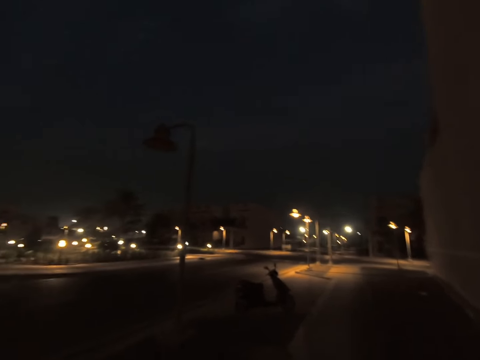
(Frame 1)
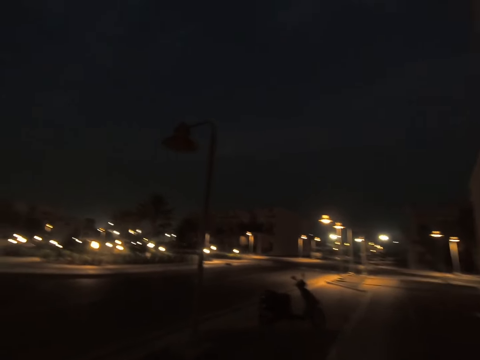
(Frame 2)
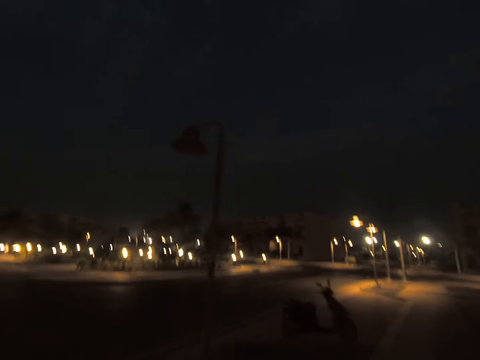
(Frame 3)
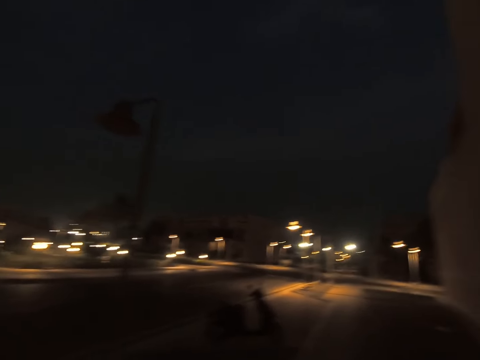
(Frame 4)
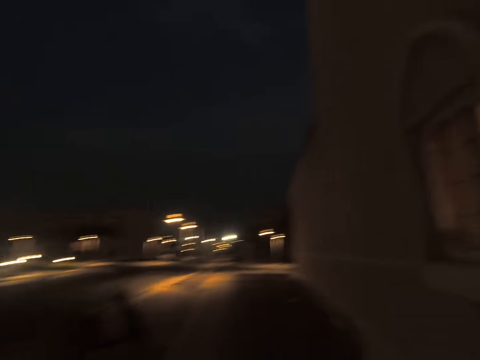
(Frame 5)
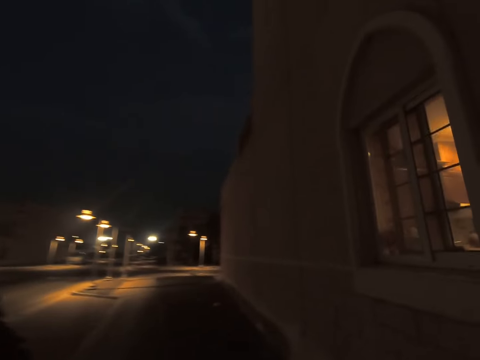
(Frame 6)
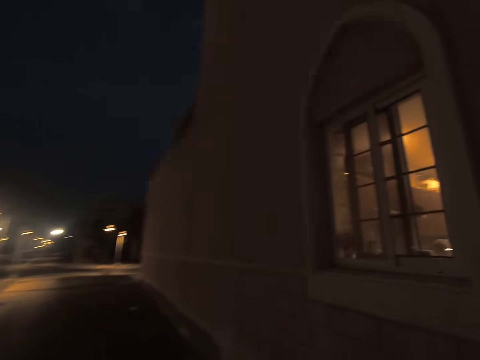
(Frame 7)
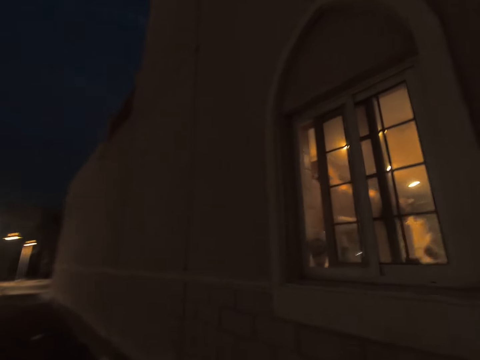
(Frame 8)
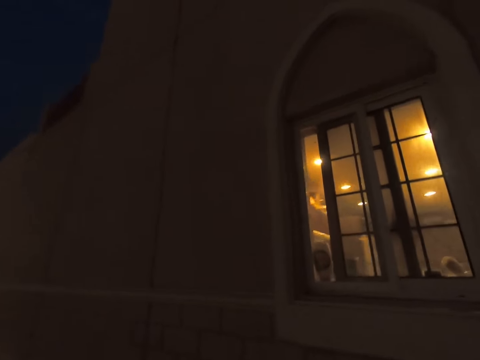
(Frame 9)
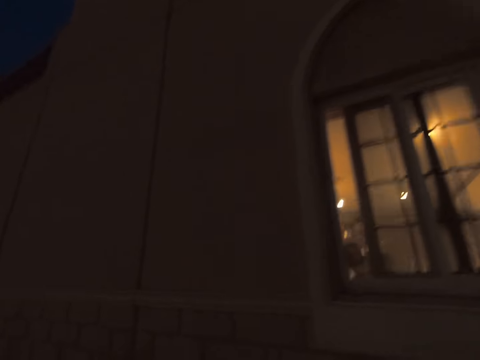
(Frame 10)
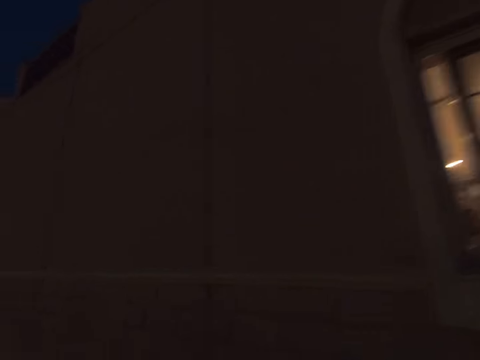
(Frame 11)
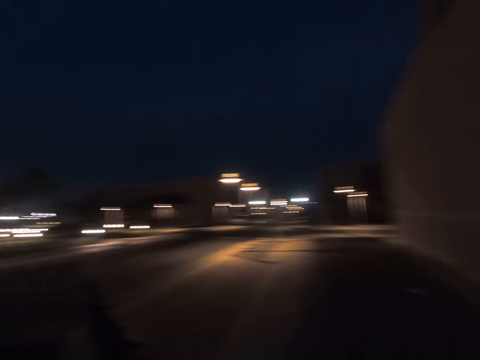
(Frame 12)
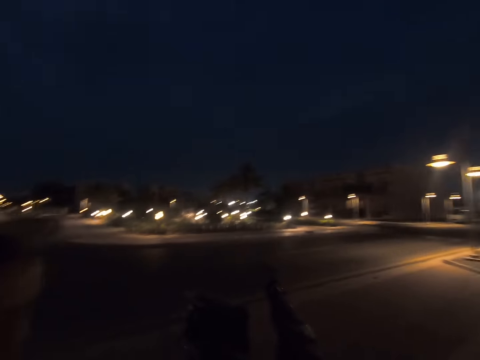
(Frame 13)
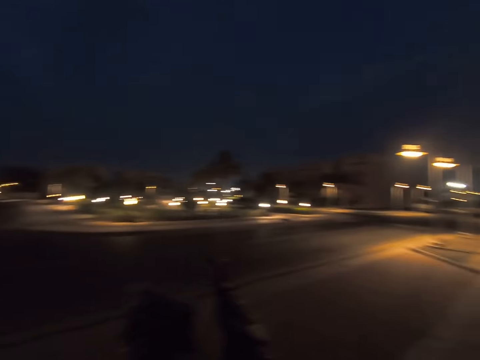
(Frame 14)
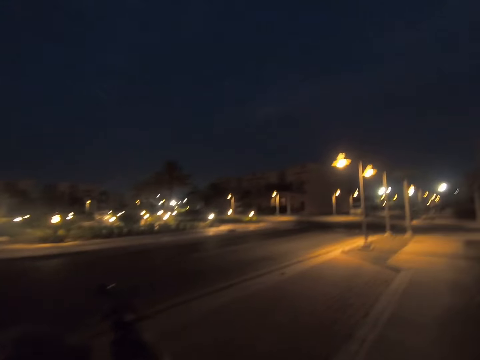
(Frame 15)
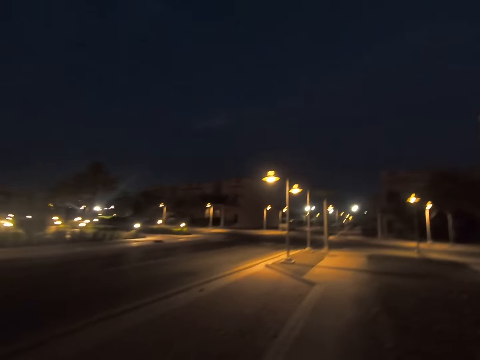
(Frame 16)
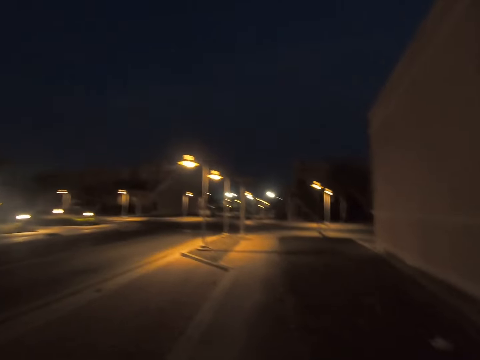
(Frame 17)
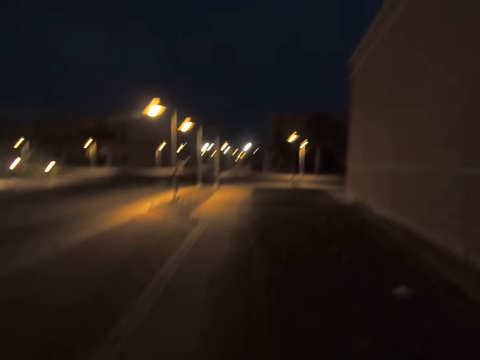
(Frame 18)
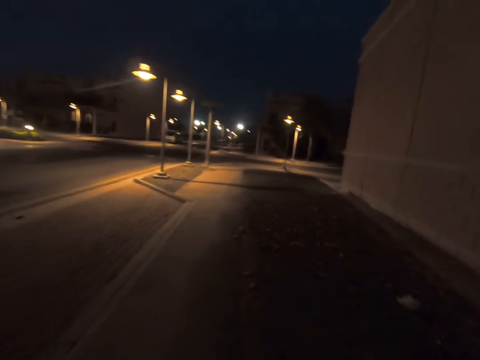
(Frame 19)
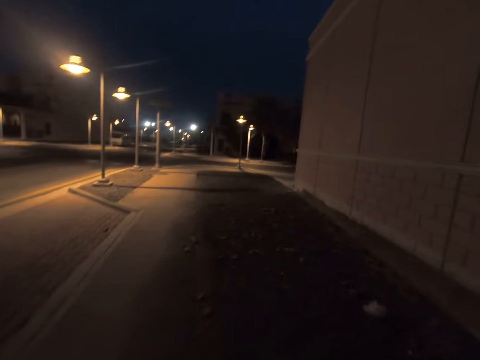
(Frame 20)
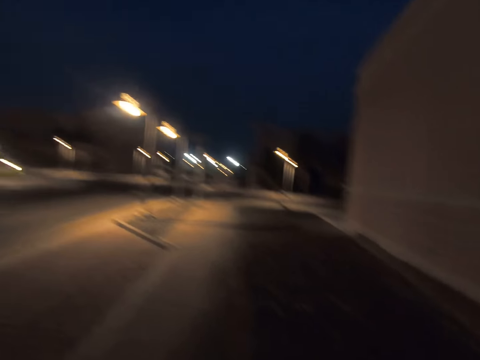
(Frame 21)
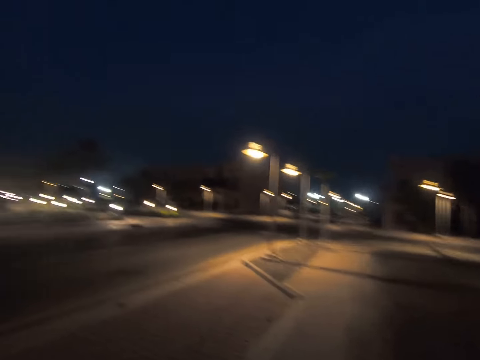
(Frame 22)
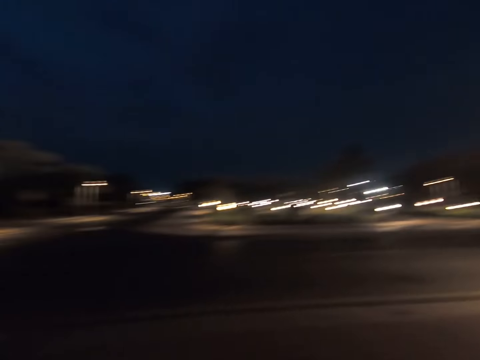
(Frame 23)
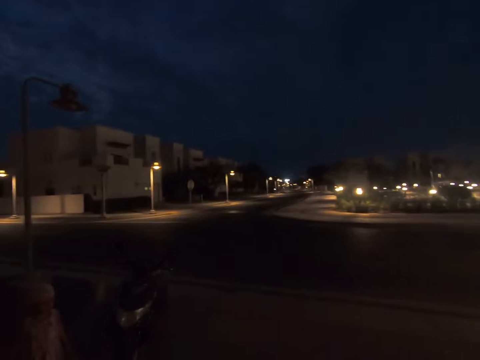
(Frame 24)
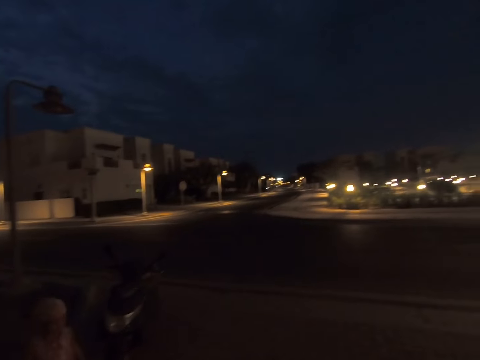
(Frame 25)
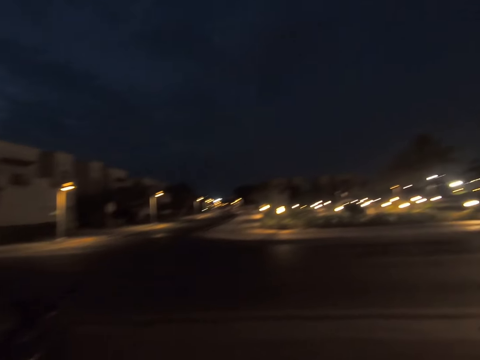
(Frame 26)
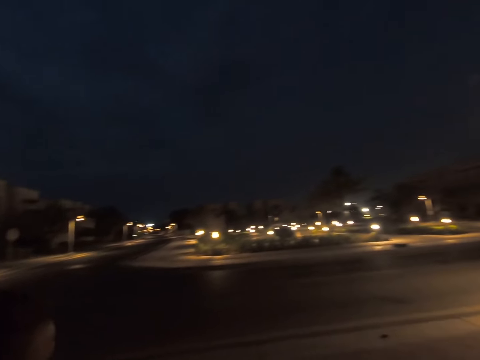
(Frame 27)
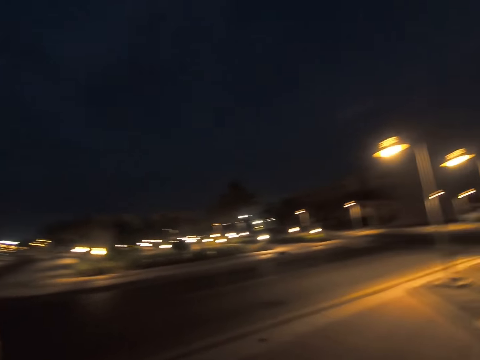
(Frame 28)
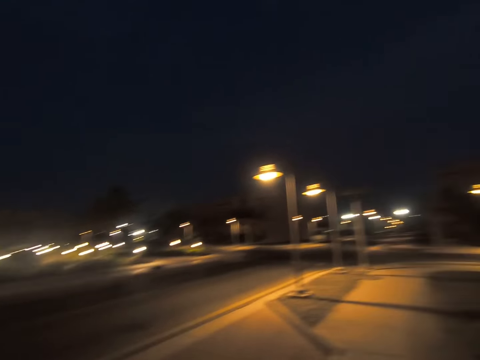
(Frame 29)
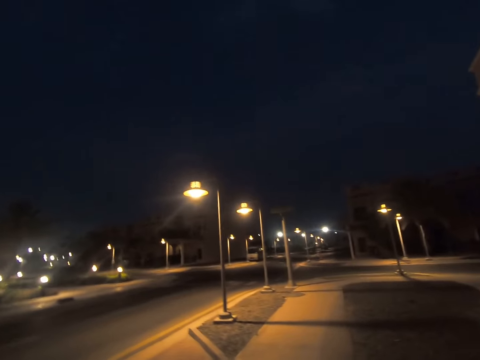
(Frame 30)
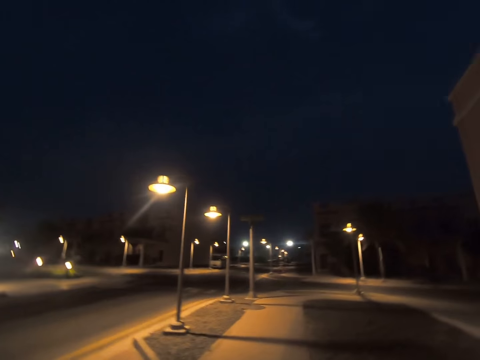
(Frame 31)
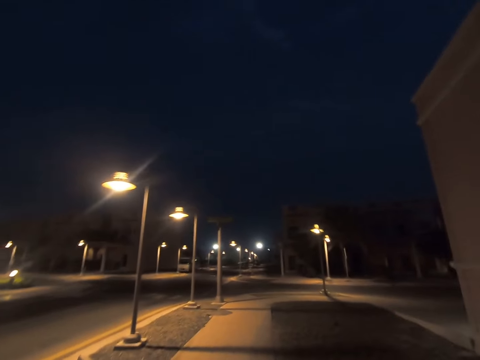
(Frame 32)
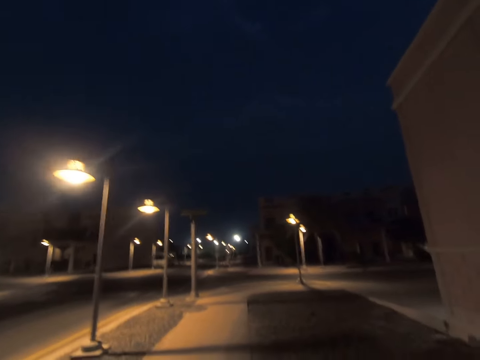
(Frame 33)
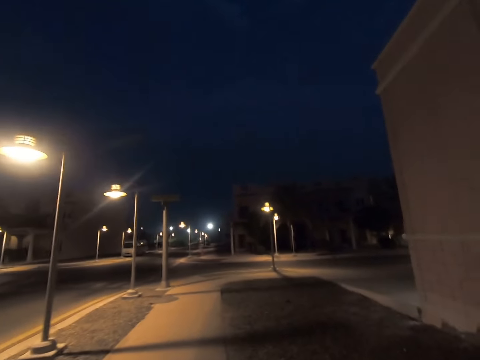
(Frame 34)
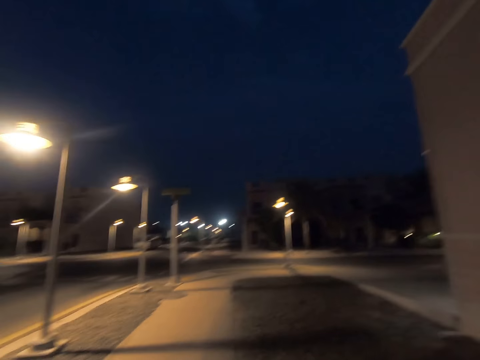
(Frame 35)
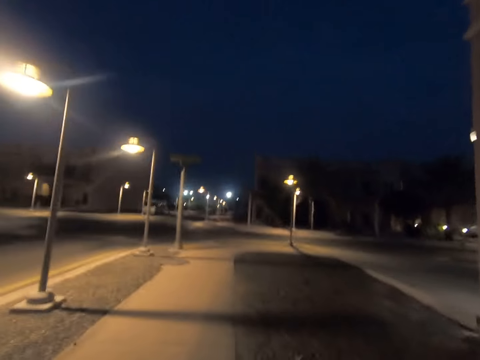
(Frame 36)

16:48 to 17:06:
The camera wearer gazes at the house window. They look at the scooter on the side. They walk on the sidewalk. They turn around. They gaze at a woman and a child. They walk on the sidewalk.

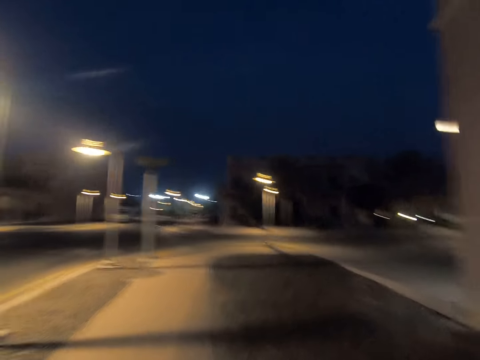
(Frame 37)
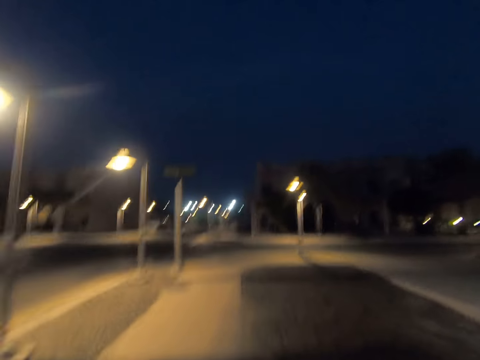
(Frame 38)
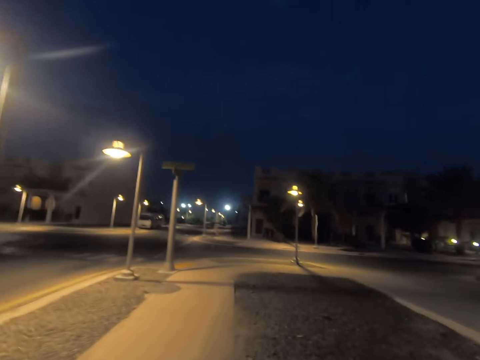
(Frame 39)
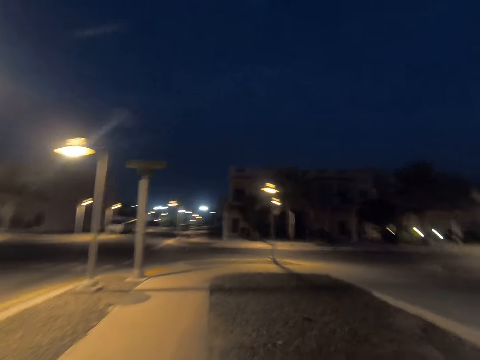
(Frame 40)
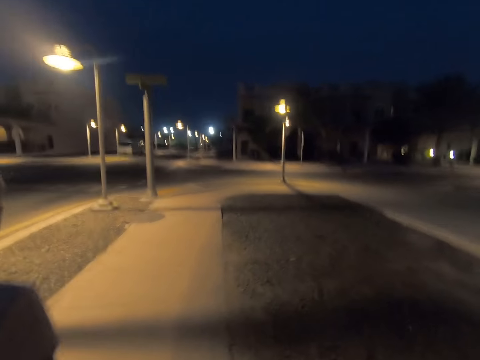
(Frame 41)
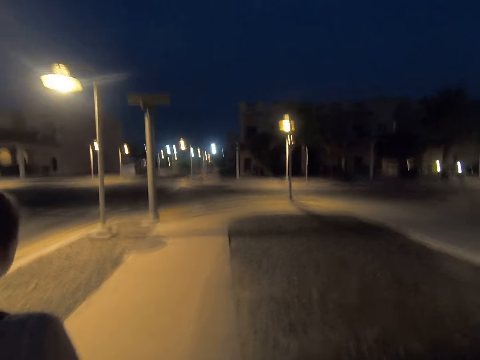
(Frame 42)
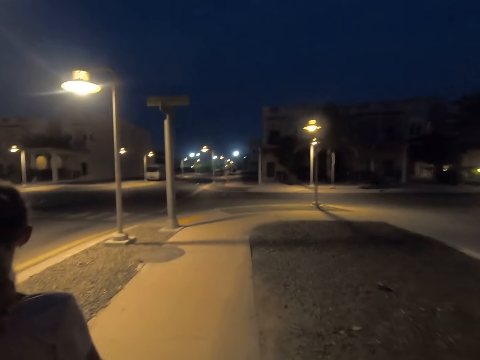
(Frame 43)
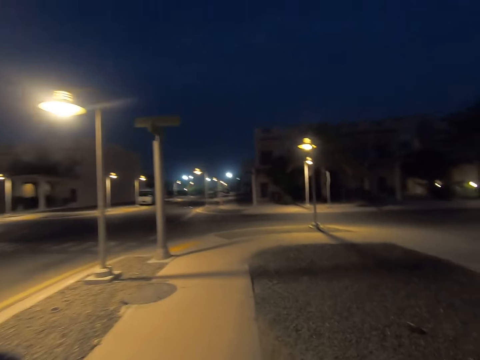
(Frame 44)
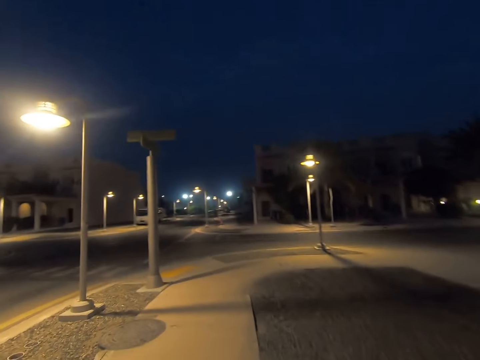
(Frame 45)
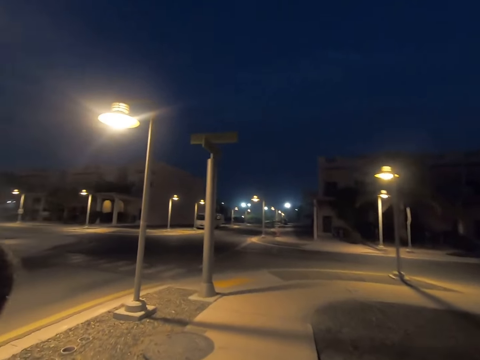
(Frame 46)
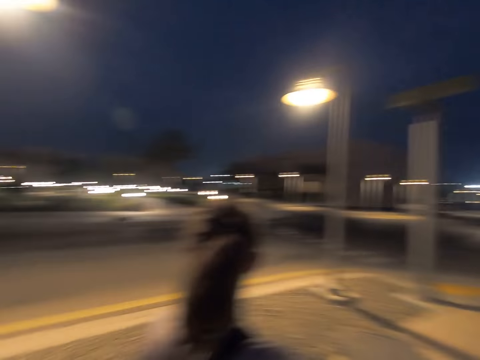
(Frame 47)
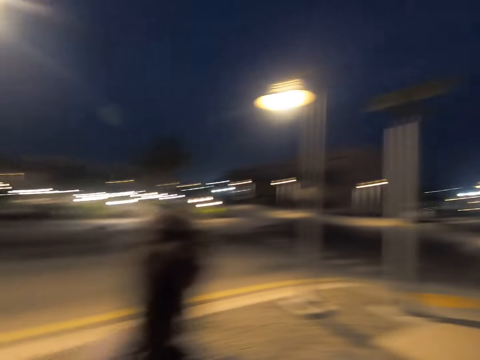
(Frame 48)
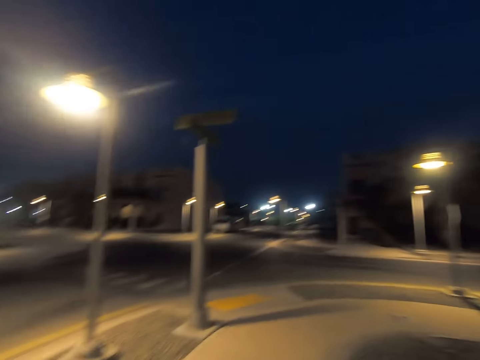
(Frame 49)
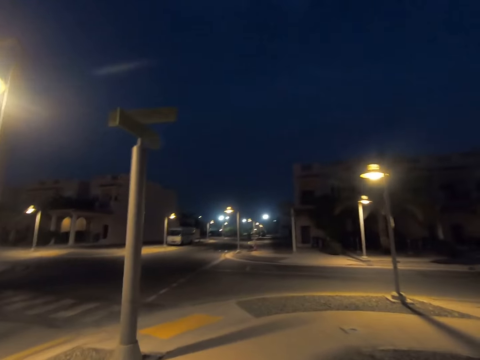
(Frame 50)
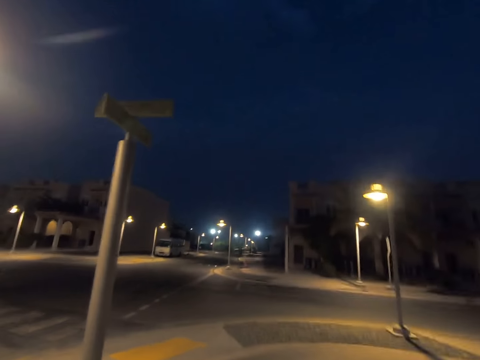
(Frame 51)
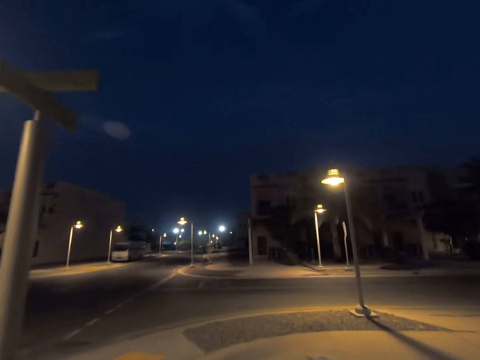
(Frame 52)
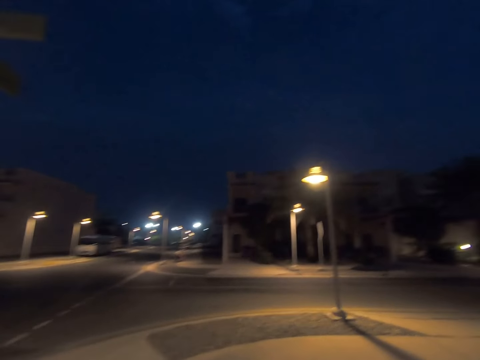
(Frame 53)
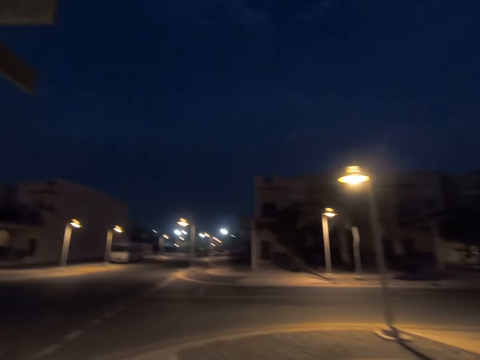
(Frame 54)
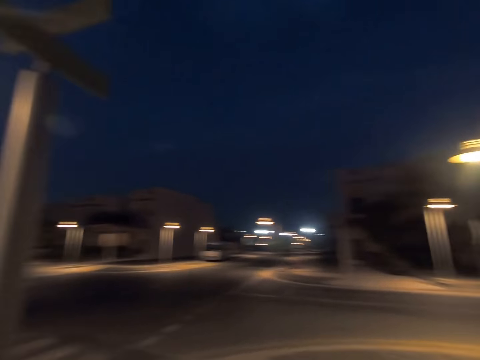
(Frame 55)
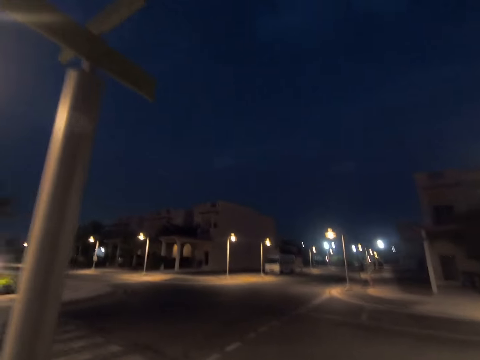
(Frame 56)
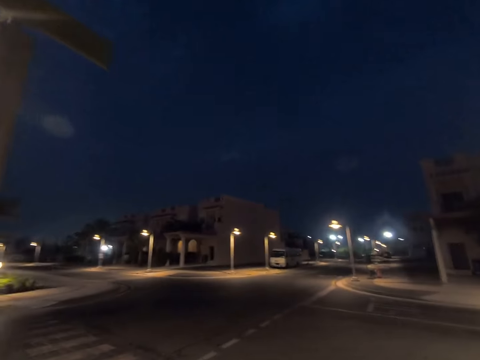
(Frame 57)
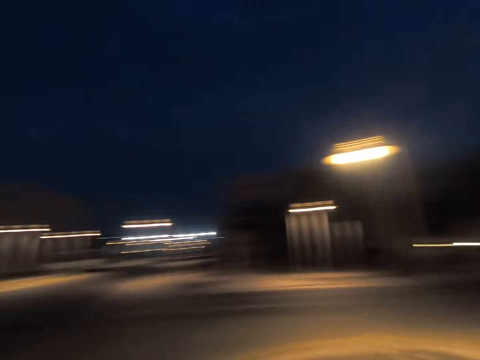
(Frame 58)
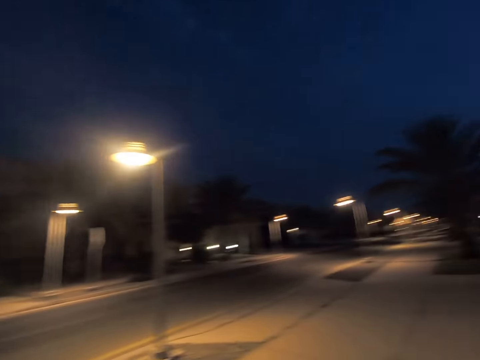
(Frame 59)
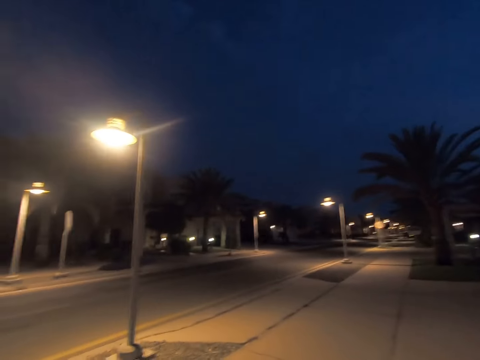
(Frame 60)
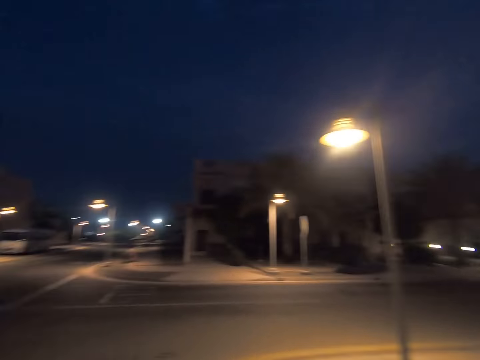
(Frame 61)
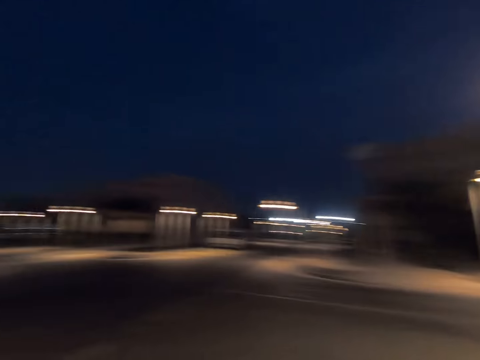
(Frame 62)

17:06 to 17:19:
The camera wearer walks with a woman on the sidewalk.
